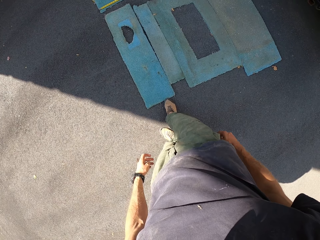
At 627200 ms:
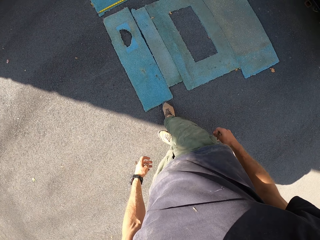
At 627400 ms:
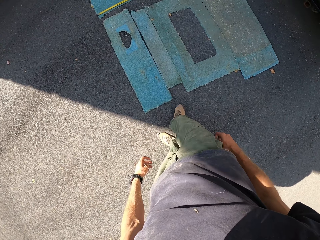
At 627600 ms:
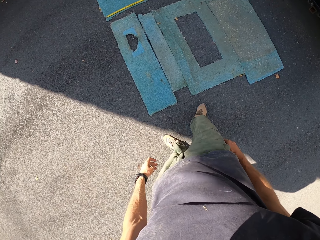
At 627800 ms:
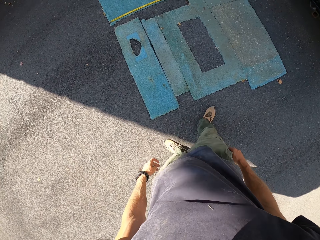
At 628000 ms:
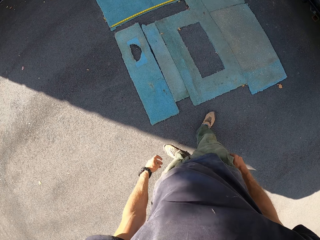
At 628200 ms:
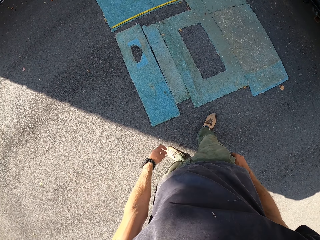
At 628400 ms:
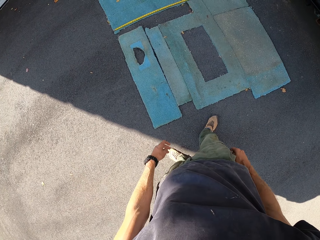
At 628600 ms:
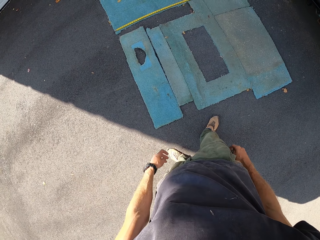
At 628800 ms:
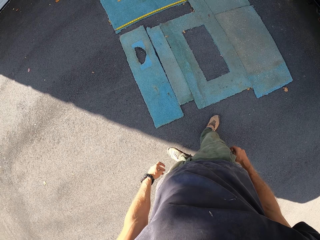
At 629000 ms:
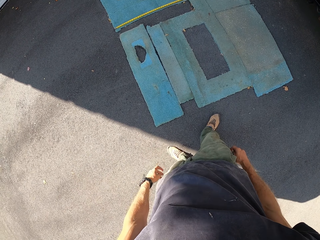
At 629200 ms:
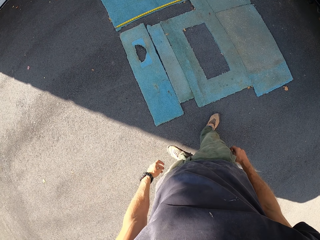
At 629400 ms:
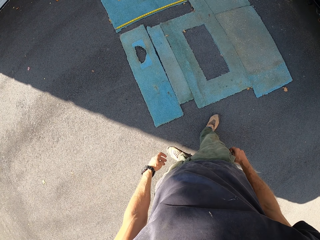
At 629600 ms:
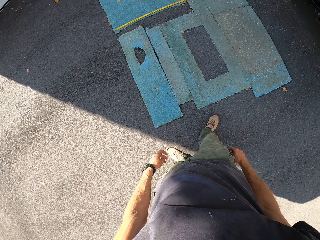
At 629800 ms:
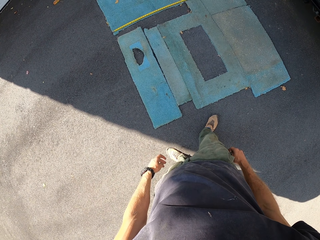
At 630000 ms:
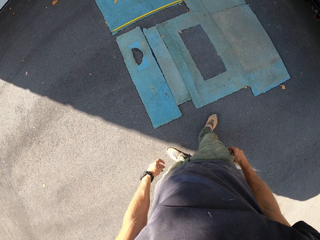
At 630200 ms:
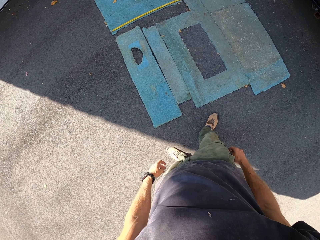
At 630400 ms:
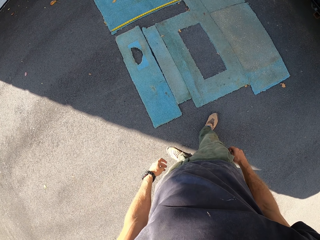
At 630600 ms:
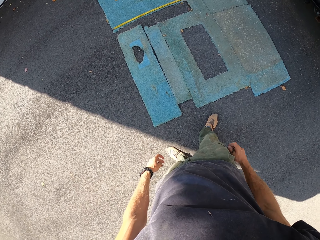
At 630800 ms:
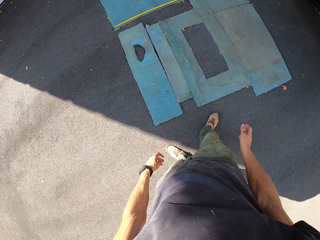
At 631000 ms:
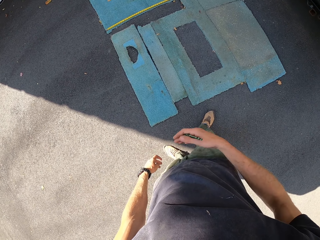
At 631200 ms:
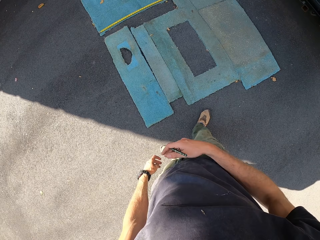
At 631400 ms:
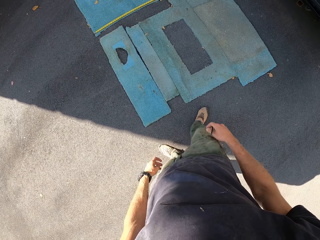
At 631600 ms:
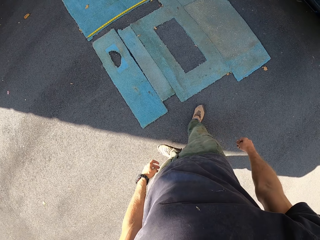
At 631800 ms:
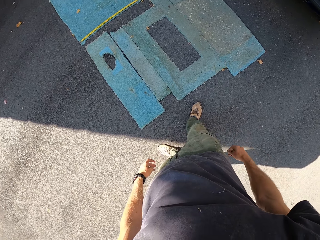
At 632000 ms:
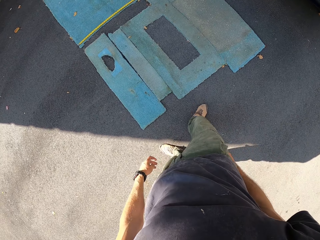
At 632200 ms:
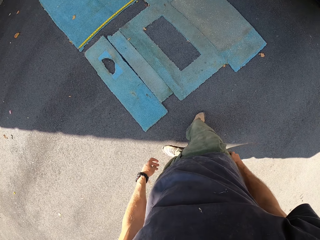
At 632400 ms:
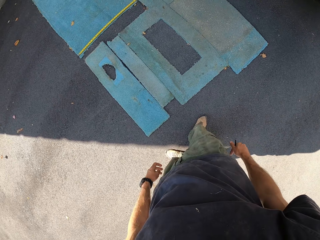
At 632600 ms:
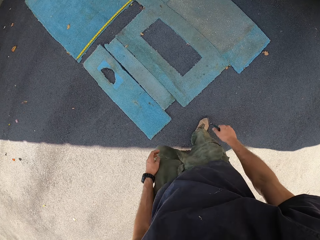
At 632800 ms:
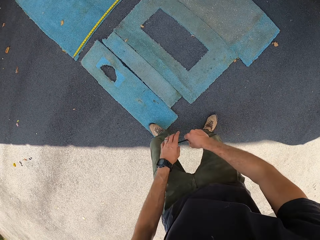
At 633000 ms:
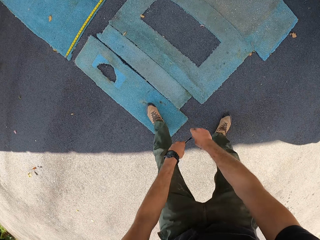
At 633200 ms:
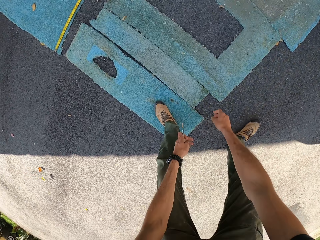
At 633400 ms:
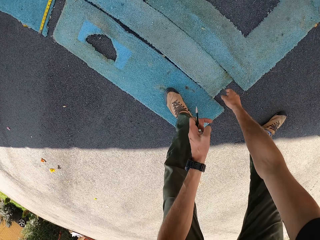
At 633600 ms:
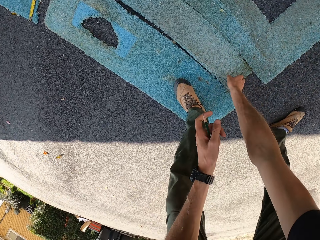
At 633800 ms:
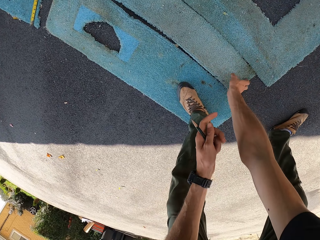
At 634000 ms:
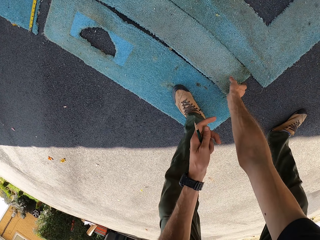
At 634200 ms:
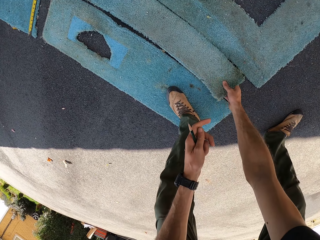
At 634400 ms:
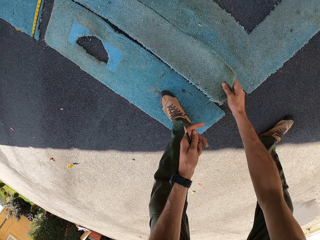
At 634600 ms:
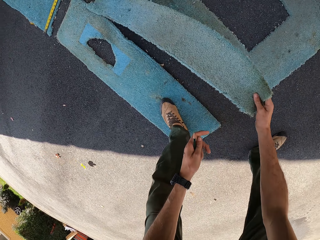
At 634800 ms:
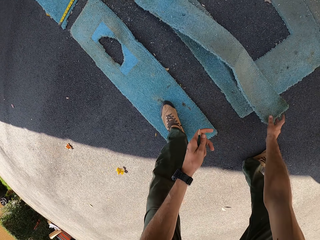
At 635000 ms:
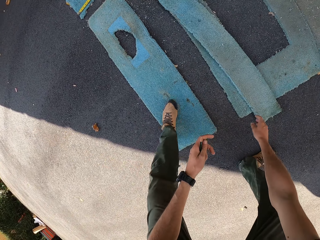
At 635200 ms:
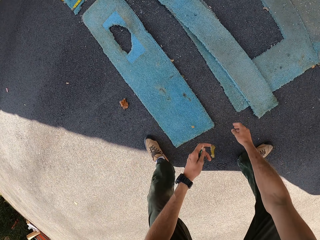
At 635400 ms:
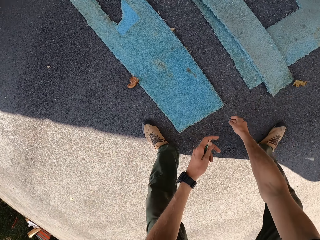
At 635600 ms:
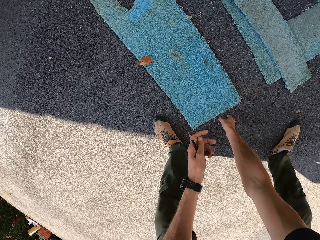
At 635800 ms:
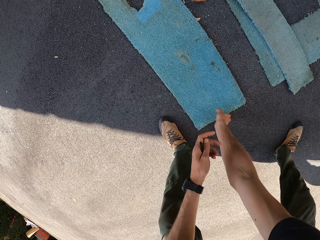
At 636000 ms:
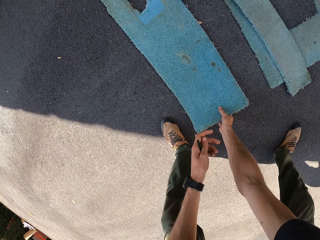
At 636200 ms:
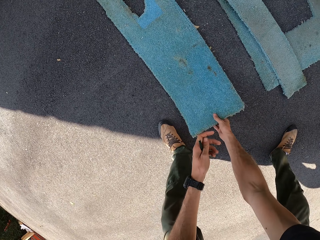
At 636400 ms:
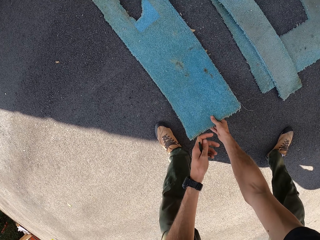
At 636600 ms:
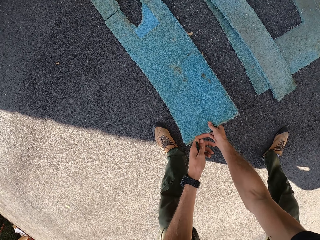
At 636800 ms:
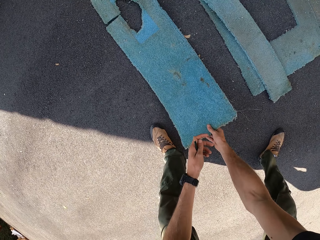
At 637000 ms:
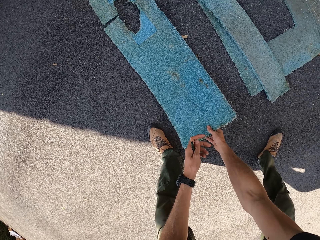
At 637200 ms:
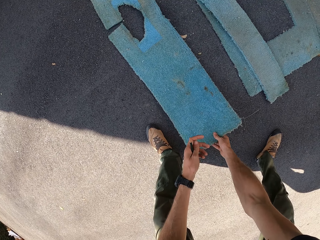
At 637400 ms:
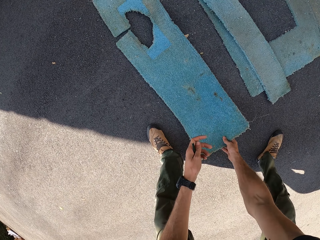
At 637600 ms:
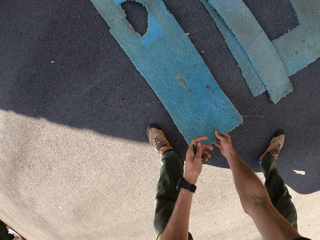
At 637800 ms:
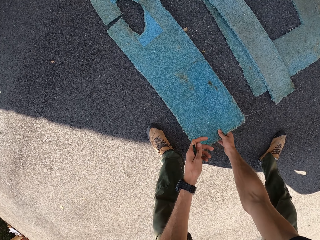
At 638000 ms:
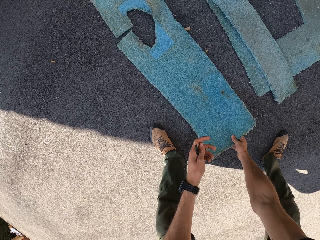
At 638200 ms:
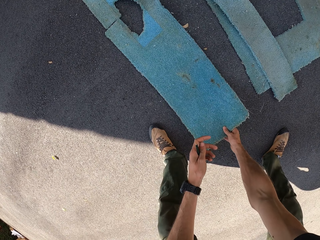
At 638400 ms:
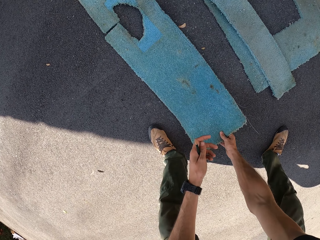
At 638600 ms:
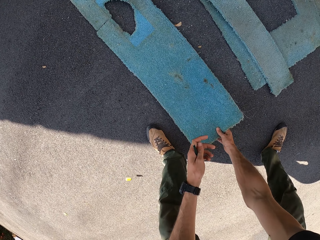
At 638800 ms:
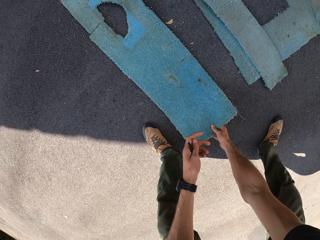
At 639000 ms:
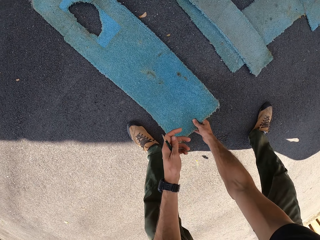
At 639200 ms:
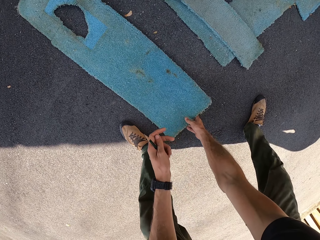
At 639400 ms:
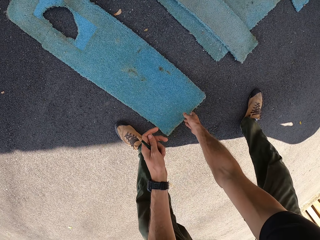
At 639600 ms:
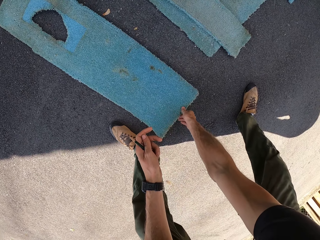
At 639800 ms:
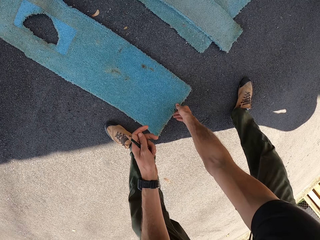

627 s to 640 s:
The camera wearer pushes the mat with his leg. He pauses for a while. He picks another floor cover from the ground with his right hand. He drops the floor cover on the ground. He drags the floor cover with his right hand.

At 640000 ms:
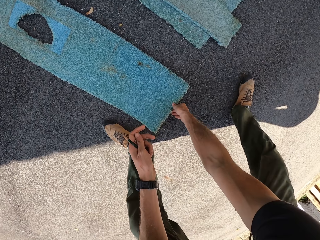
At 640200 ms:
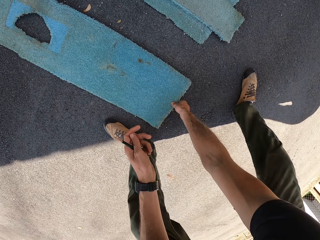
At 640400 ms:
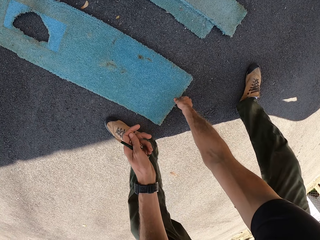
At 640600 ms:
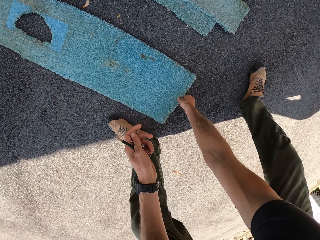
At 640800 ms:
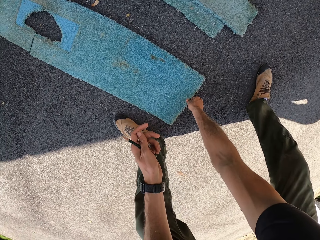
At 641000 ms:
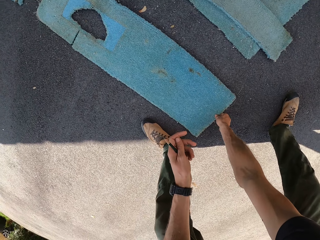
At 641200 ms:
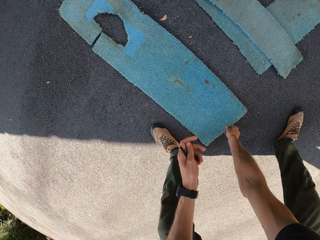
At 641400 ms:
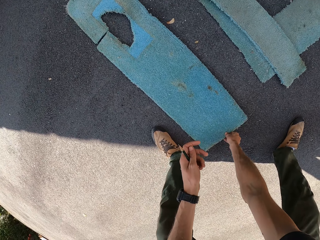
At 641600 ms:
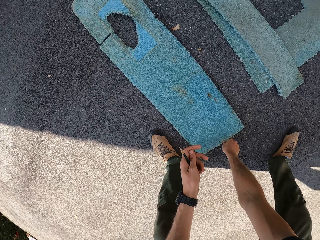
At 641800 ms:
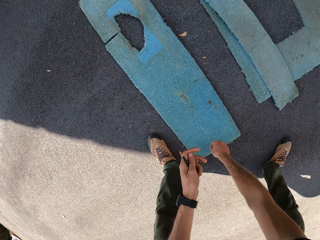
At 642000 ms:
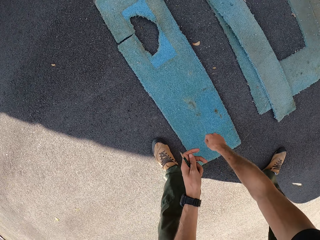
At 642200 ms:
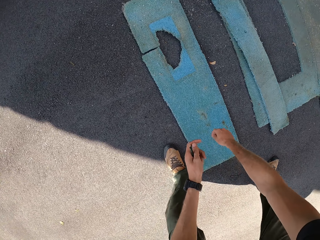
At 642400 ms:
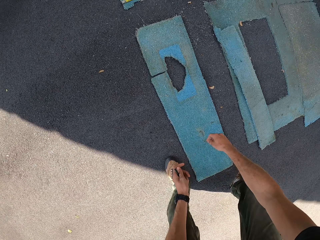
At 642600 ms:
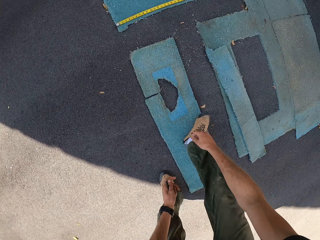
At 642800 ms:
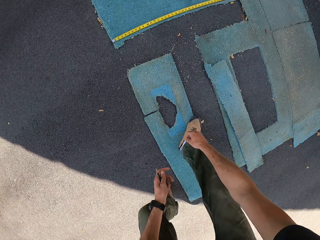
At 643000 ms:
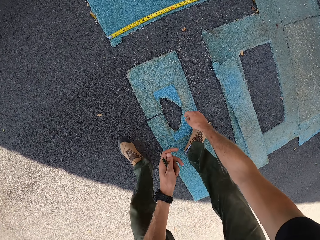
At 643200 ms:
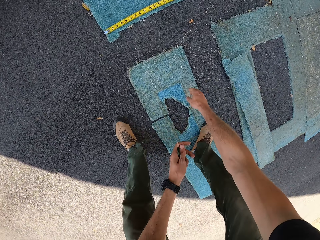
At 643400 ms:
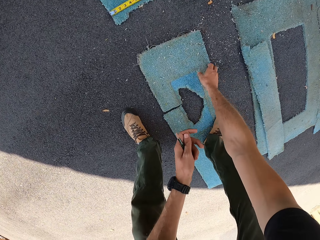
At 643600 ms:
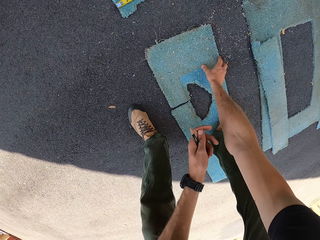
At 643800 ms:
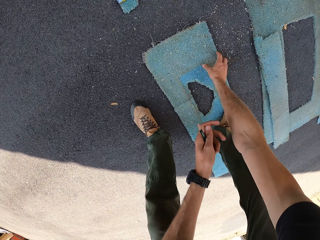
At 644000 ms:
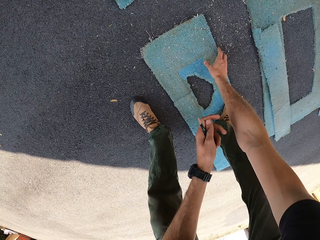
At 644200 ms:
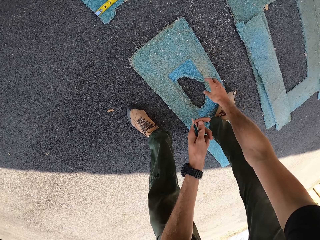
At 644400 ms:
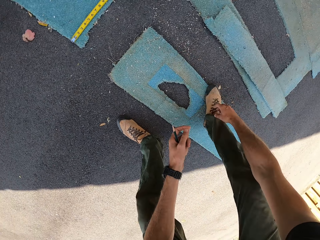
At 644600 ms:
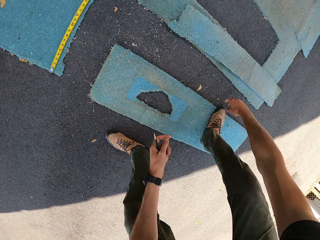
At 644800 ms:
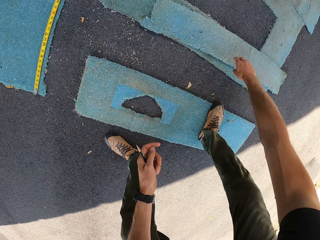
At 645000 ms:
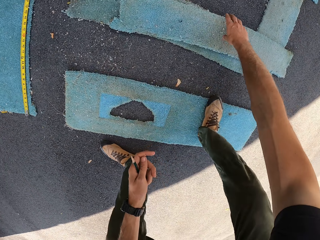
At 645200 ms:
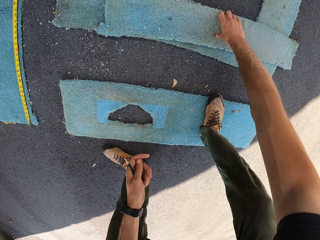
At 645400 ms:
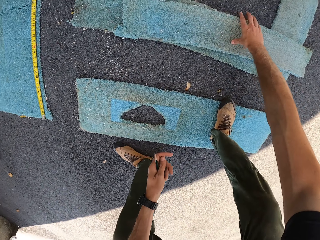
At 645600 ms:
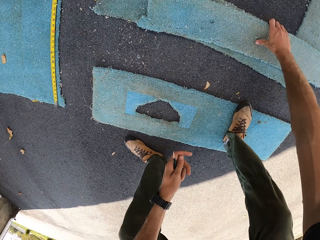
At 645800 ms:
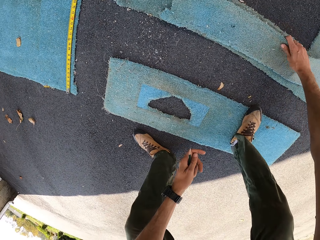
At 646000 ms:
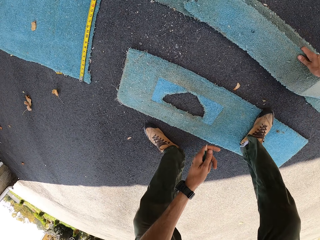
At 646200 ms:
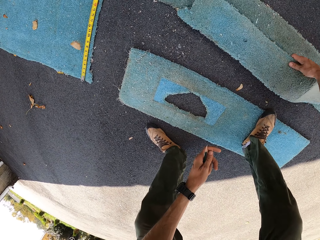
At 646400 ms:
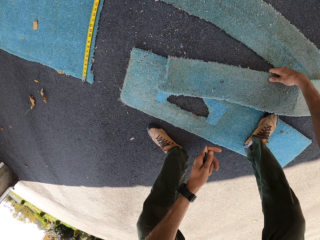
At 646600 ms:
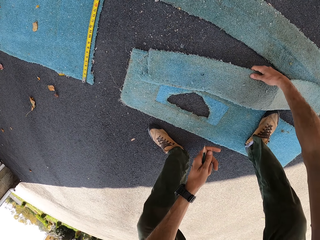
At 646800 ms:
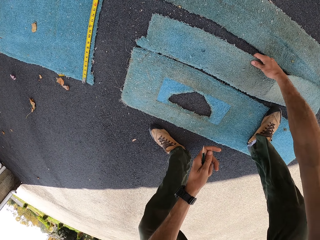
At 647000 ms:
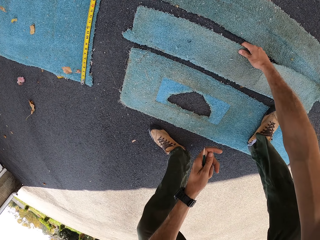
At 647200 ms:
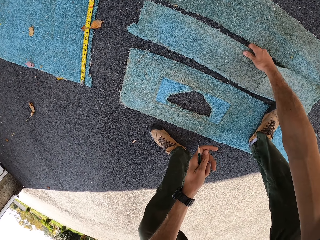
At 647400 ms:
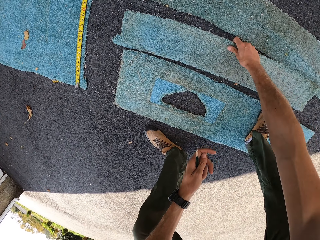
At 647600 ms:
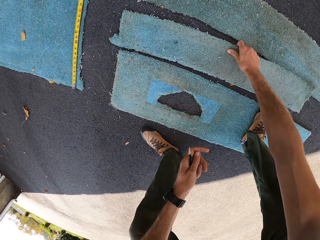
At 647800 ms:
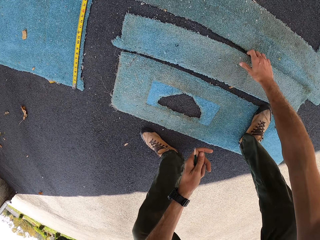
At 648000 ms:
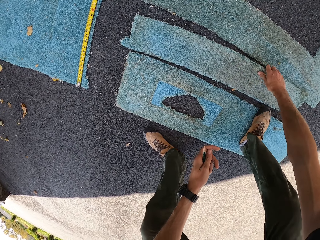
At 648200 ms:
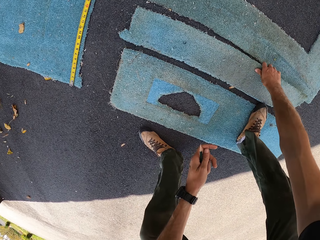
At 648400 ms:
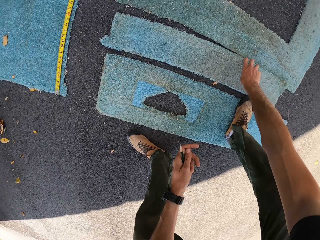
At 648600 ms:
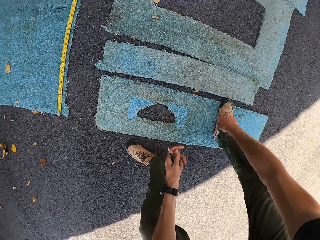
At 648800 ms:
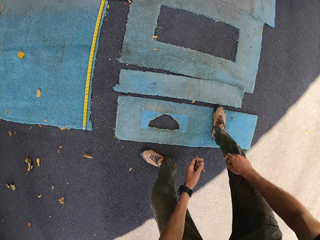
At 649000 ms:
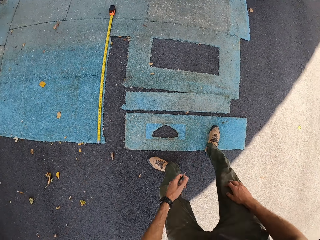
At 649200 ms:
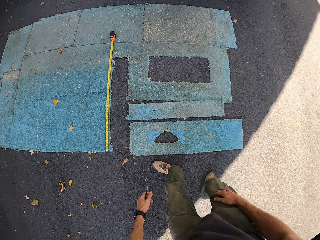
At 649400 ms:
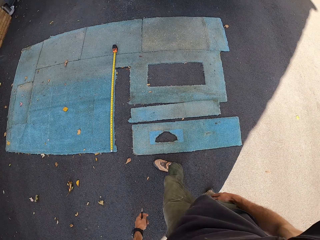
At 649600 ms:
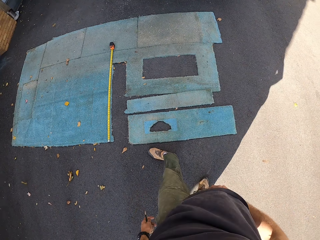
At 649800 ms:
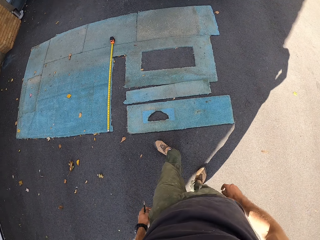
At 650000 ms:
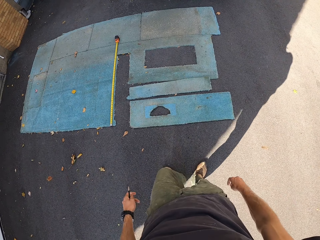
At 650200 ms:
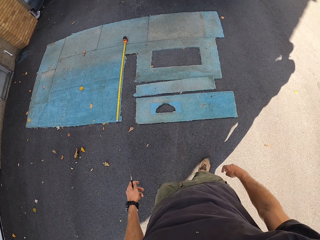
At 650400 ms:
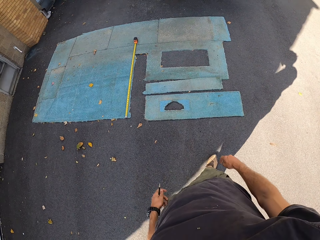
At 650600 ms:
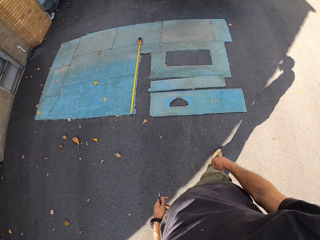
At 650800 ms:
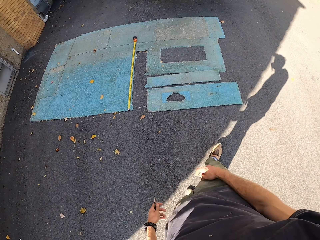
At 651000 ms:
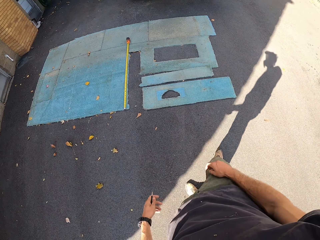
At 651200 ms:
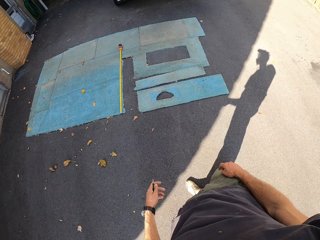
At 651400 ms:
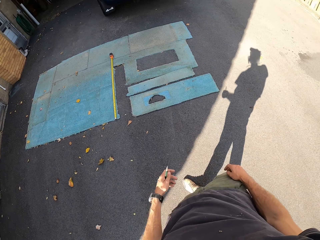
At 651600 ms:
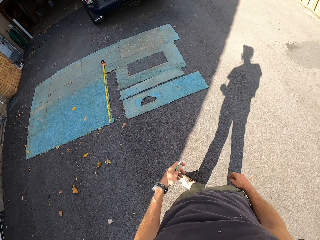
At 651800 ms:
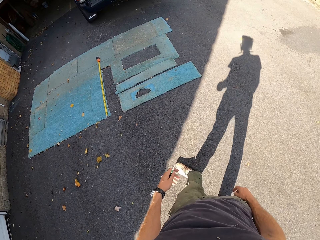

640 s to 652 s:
The camera wearer picks the floor cover from the ground with the right hand. They stretch the piece of mat.
